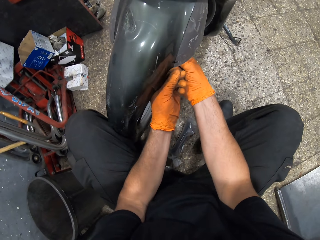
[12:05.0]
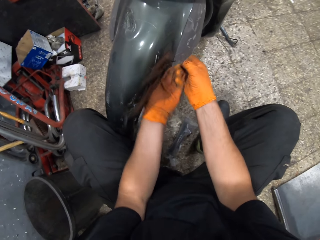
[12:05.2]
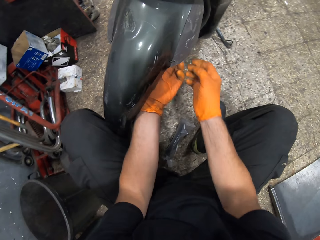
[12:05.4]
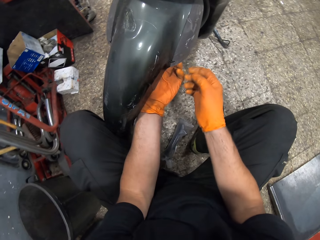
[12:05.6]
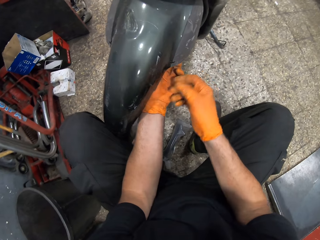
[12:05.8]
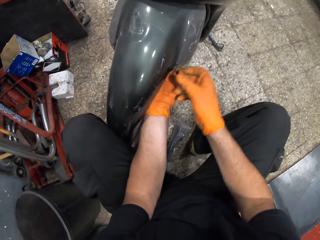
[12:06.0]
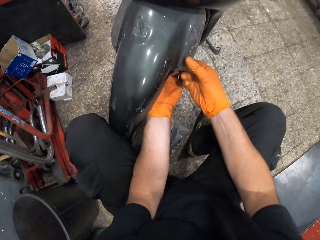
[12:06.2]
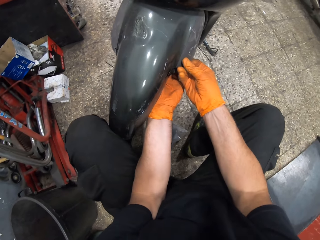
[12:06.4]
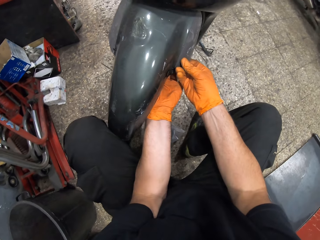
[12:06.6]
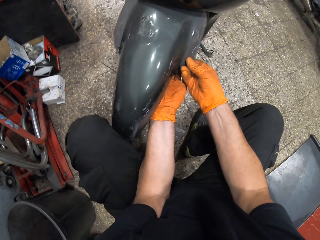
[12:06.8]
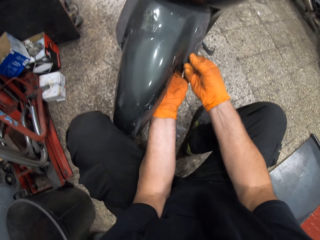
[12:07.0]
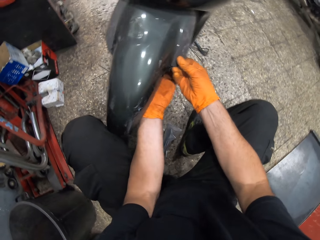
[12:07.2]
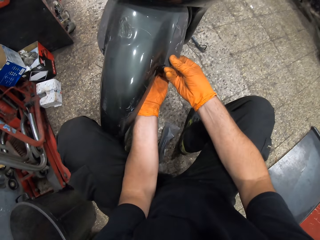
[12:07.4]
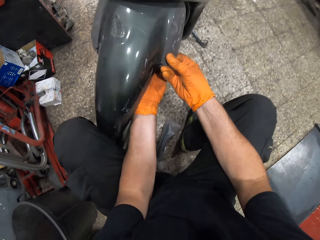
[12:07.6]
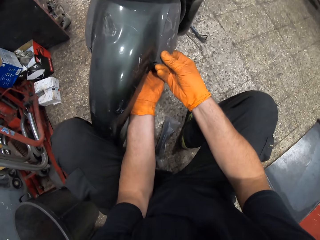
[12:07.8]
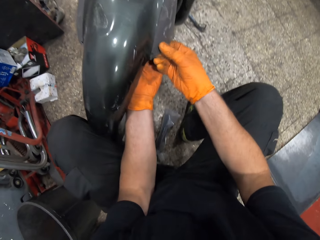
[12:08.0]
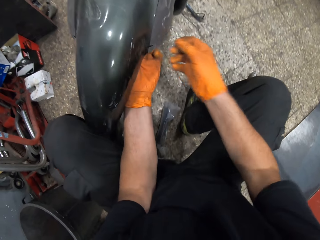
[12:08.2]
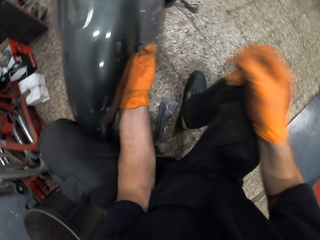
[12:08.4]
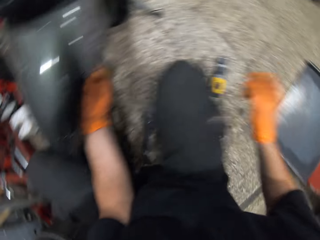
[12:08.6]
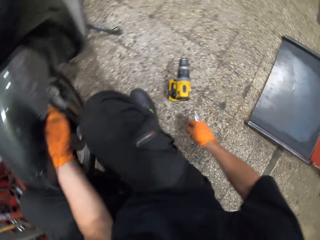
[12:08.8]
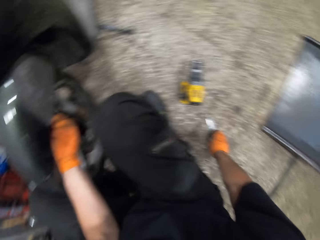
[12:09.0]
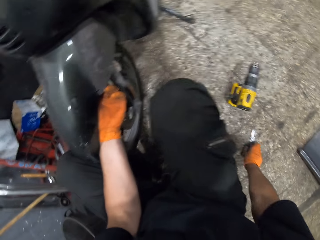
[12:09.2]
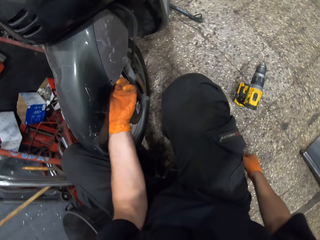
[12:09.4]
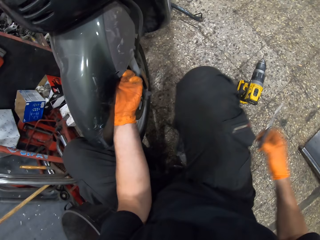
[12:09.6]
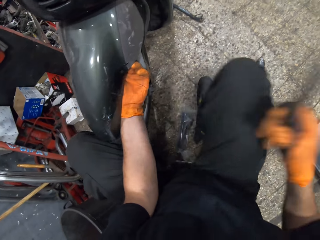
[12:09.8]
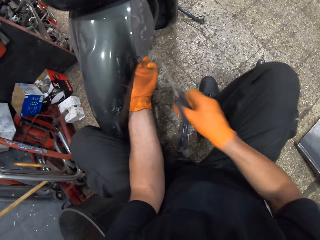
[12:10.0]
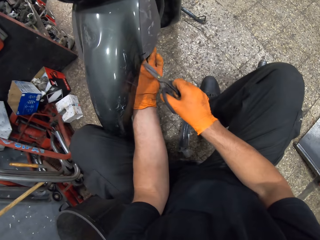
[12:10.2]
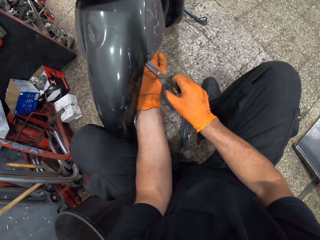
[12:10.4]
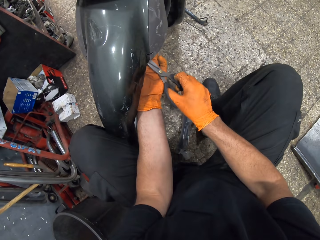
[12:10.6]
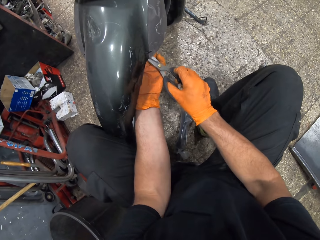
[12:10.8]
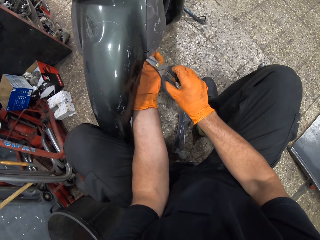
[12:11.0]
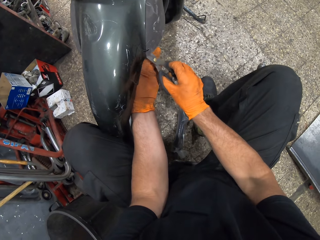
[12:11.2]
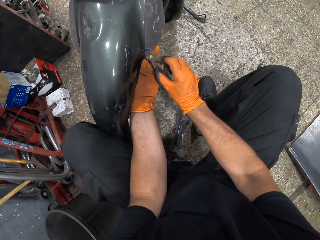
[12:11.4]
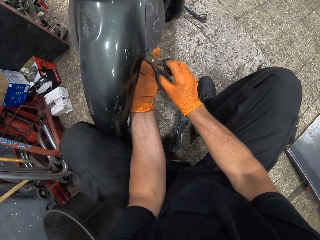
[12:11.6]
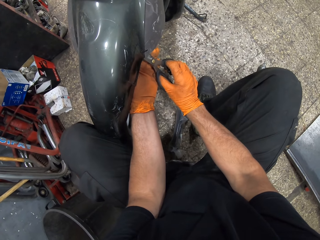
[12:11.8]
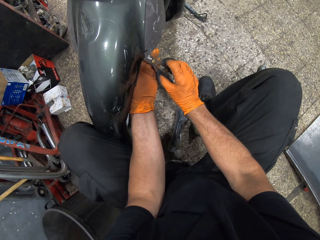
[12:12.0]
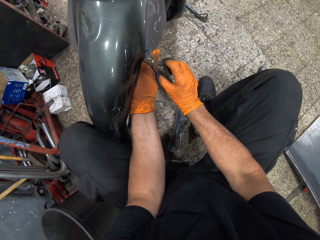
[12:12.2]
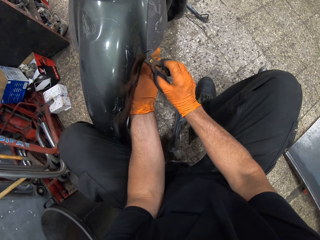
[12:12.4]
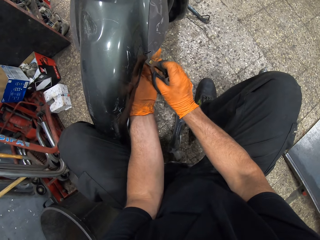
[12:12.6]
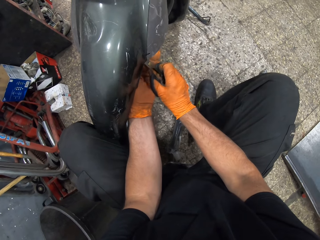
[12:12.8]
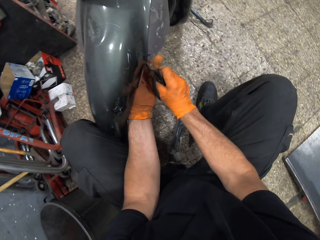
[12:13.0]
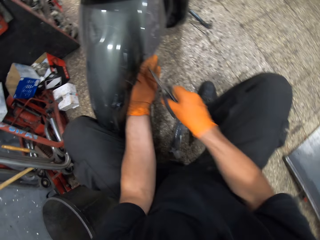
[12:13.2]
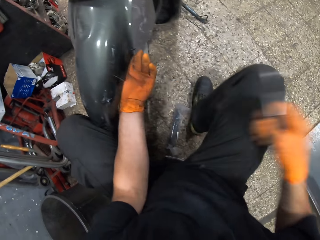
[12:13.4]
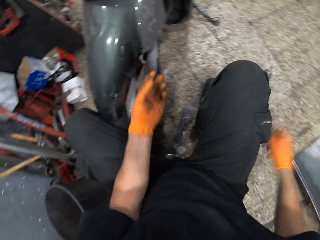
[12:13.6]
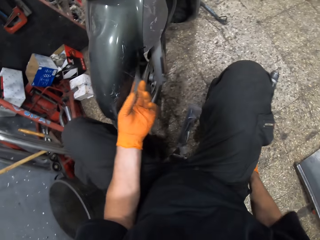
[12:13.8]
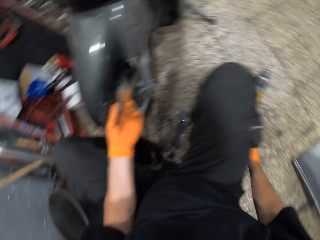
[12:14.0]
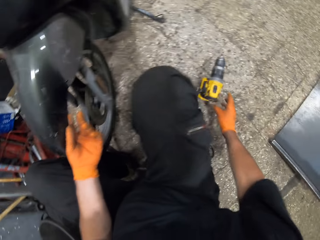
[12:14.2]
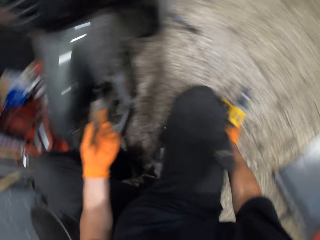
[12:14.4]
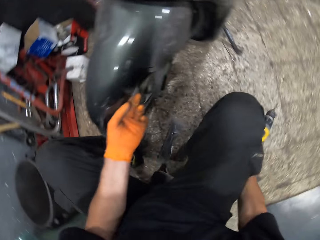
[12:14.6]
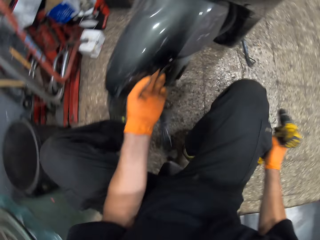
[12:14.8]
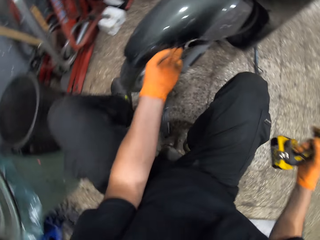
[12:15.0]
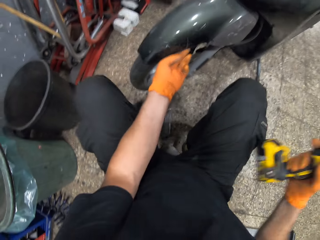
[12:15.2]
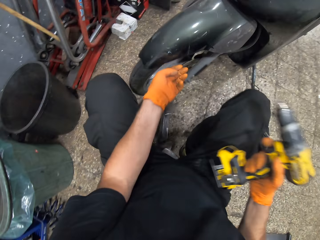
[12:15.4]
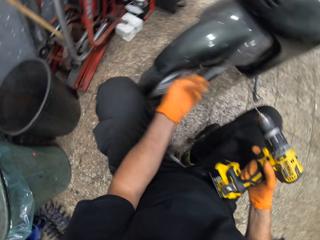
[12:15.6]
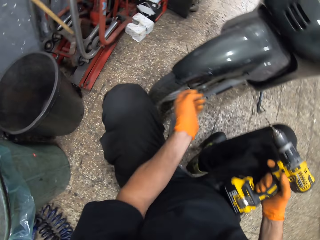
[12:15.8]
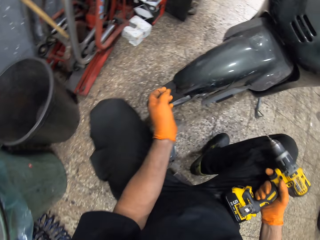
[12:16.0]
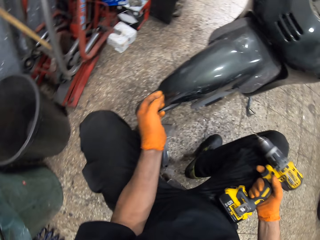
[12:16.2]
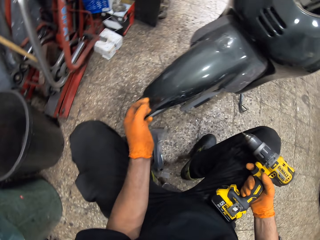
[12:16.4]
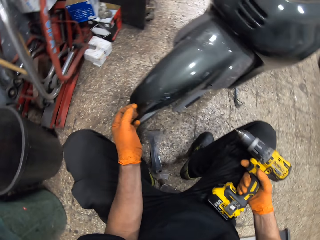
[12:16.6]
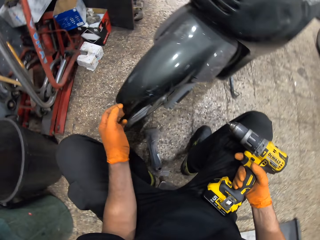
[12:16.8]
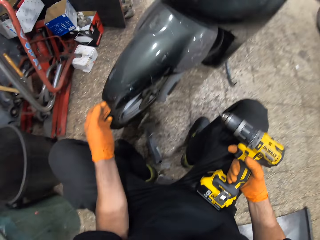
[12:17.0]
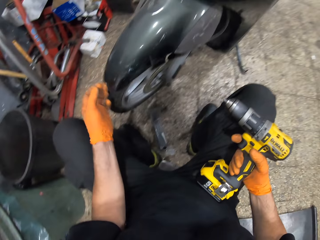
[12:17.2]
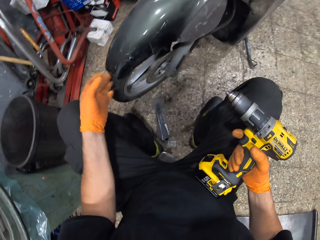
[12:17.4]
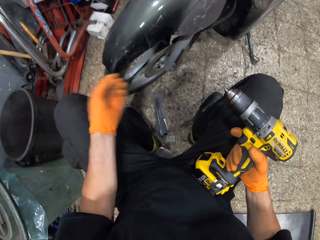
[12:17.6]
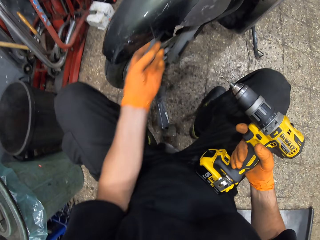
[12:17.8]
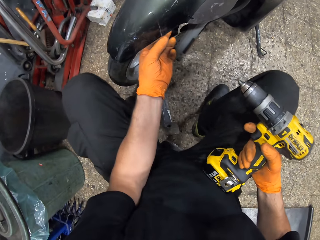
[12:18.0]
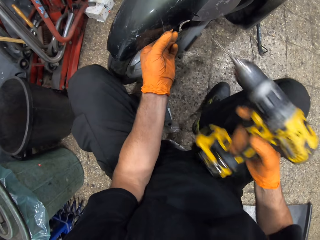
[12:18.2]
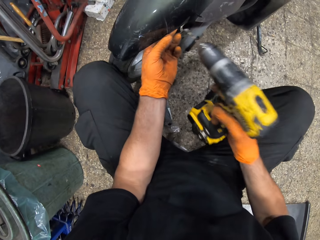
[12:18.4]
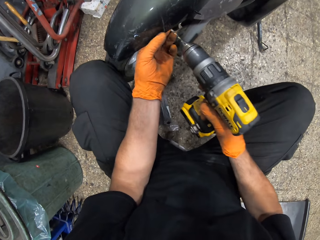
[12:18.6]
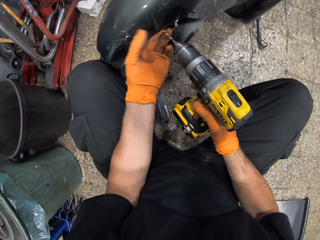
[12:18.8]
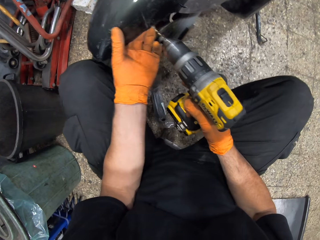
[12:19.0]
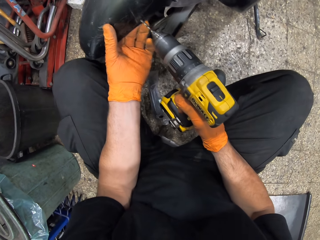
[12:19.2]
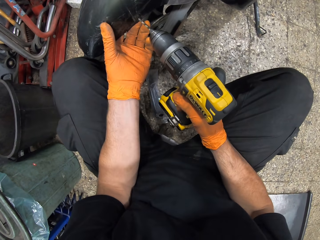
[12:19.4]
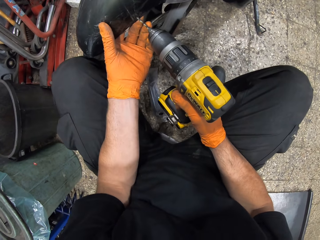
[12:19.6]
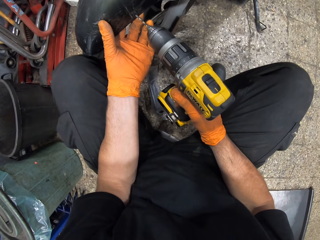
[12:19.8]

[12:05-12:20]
The camera wearer holds the bike's mudguard with his right hand. He picks up the pair of scissors from the ground. He cuts the cable tie with the pair of scissors. He drops the pair of scissors on the ground. He picks up the impact drill from the ground. He shakes the bike's mudguard with his left hand. He holds the bike's mudguard with his left hand.

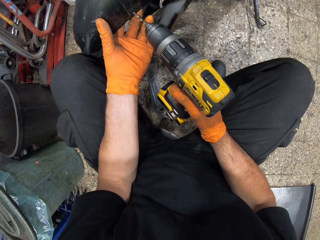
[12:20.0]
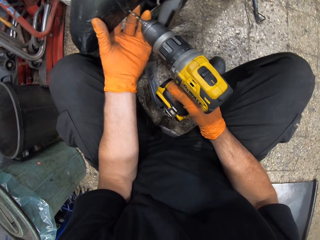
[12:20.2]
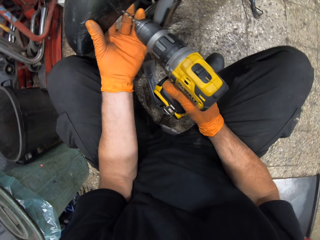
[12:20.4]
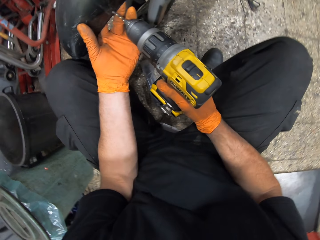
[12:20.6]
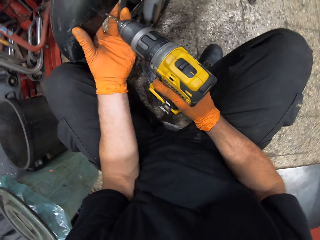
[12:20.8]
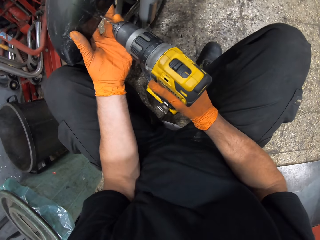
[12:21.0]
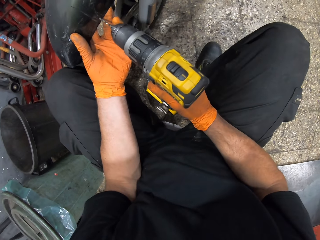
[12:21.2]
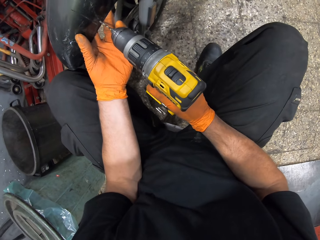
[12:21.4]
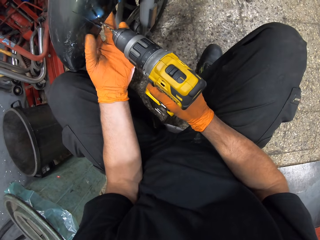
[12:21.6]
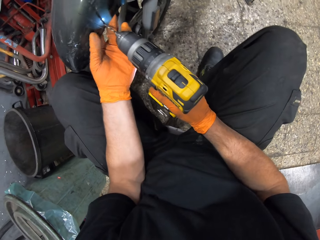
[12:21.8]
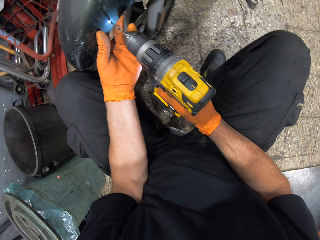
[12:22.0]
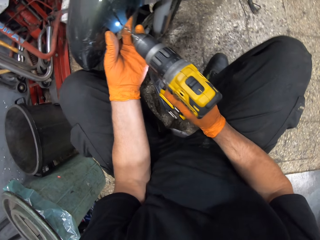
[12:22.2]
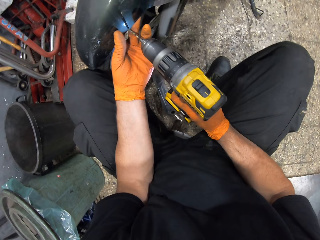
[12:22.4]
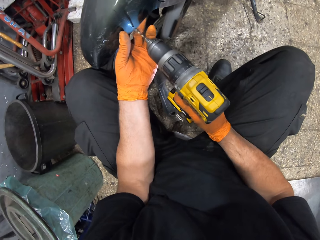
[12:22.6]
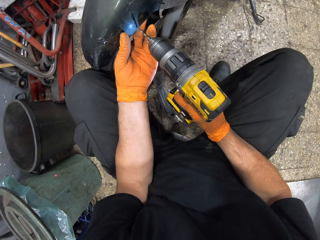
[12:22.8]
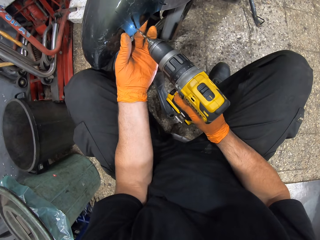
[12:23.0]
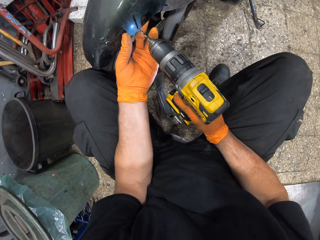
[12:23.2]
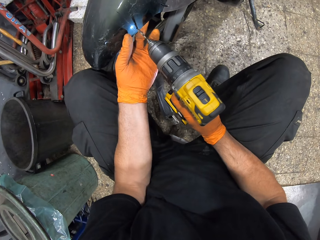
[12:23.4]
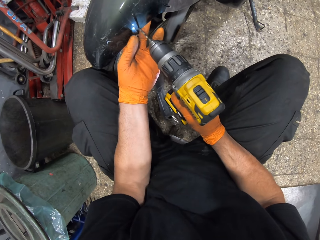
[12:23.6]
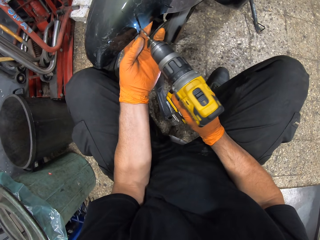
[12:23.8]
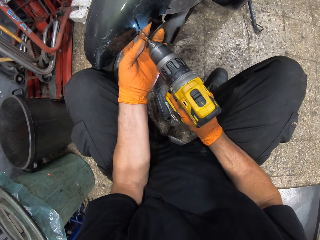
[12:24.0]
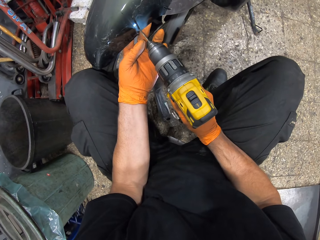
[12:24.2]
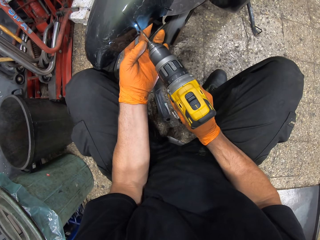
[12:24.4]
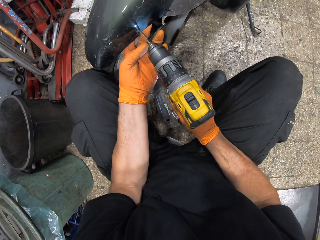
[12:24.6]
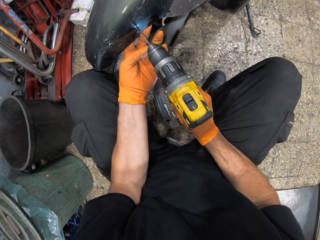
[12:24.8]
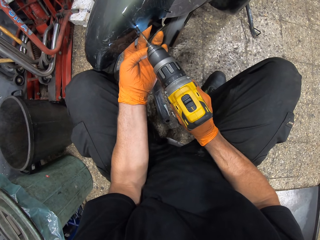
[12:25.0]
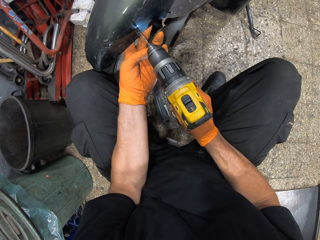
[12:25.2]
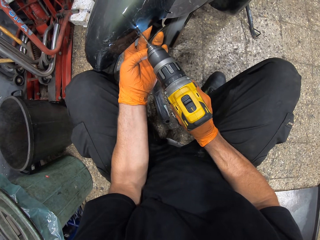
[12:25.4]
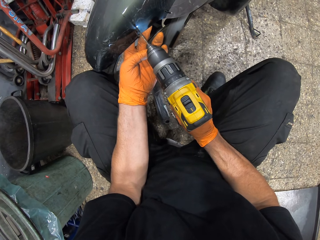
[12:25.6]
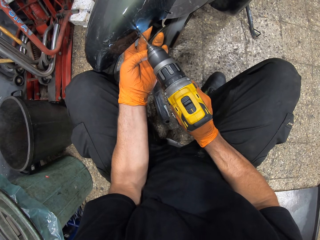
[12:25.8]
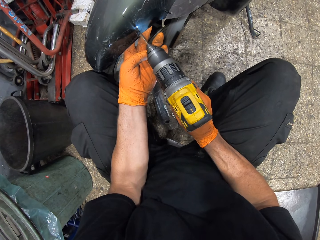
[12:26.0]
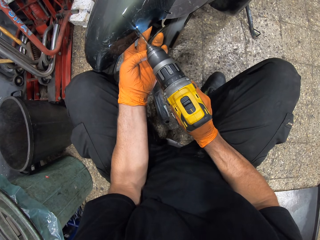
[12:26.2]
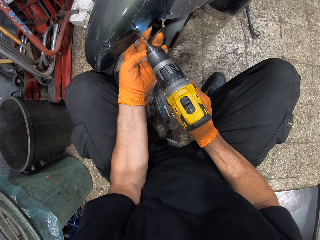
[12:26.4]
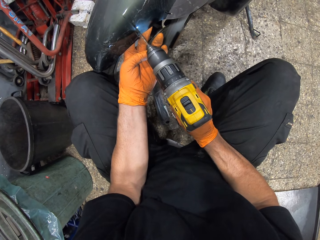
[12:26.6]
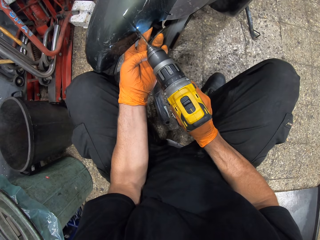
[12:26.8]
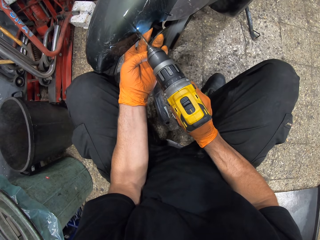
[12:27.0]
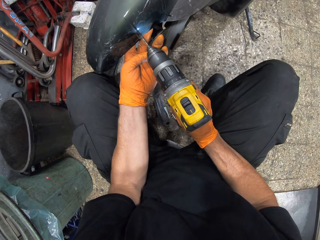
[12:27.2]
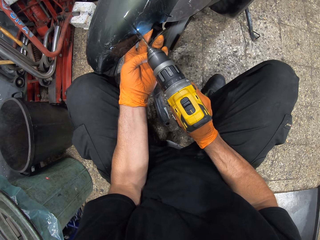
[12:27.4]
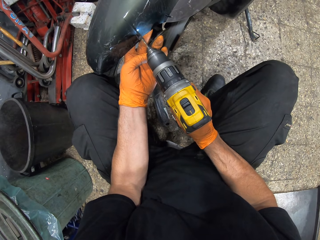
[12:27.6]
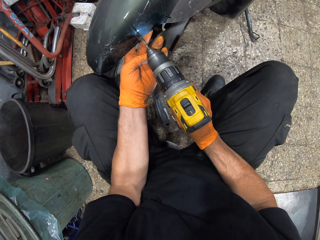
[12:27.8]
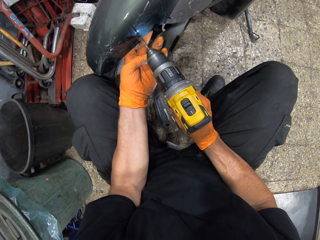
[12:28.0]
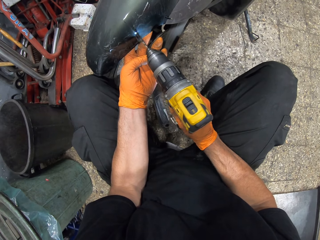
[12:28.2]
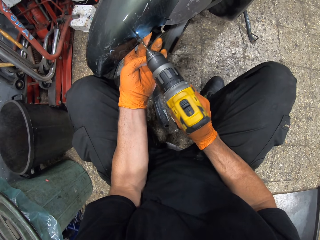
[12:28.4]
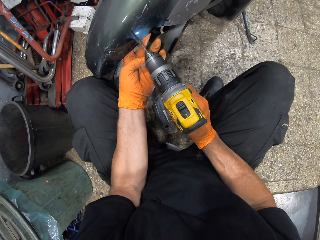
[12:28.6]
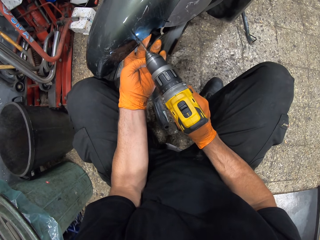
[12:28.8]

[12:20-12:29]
The camera wearer drills a hole in the bike's mudguard with the impact drill.
